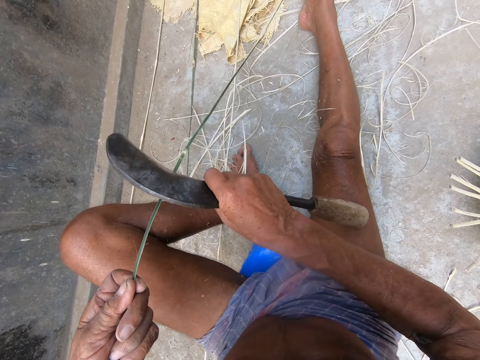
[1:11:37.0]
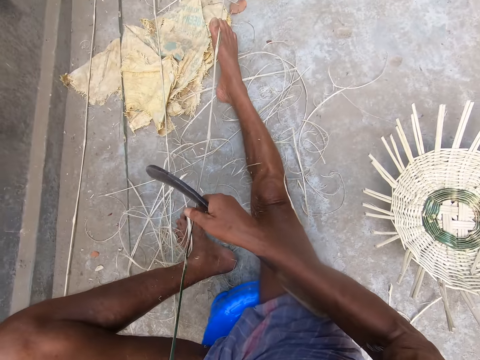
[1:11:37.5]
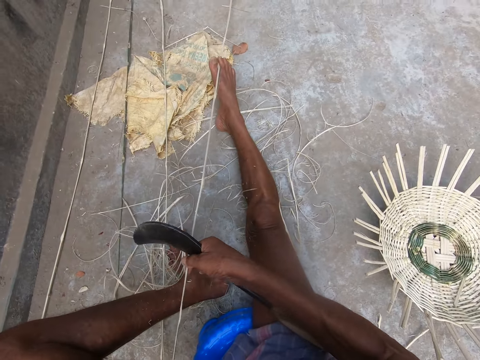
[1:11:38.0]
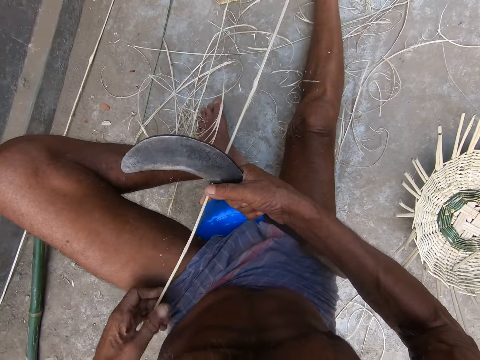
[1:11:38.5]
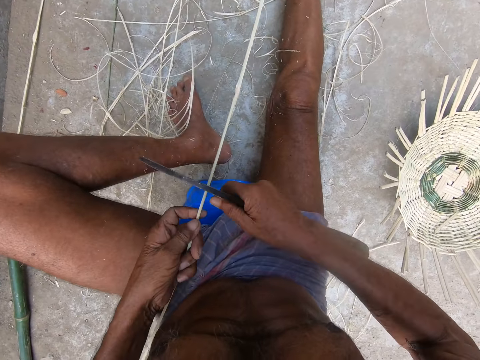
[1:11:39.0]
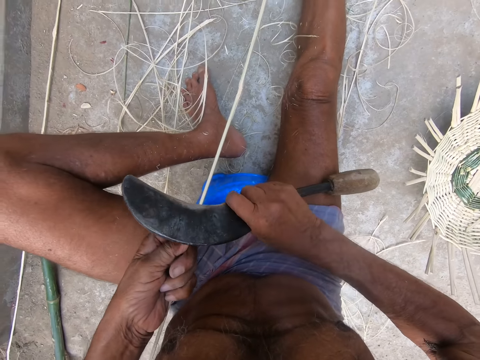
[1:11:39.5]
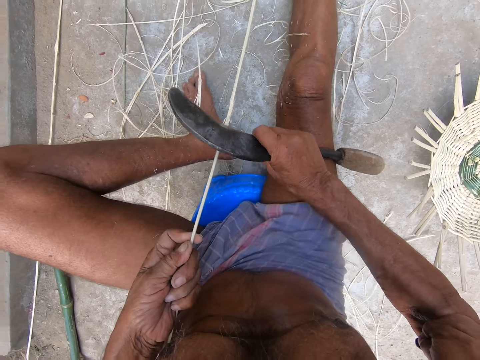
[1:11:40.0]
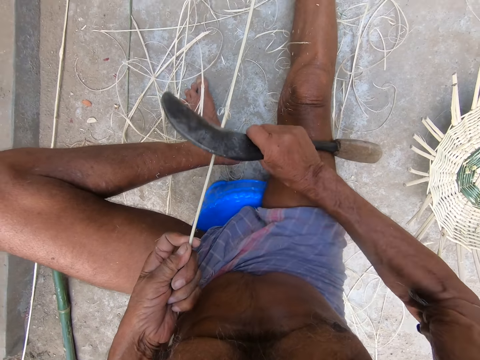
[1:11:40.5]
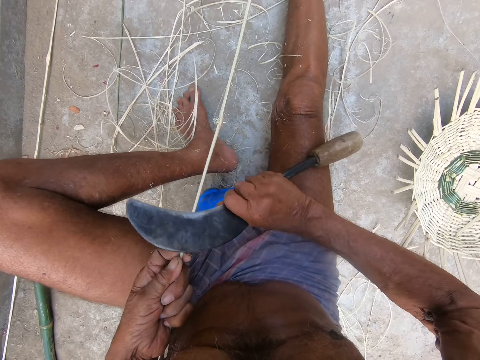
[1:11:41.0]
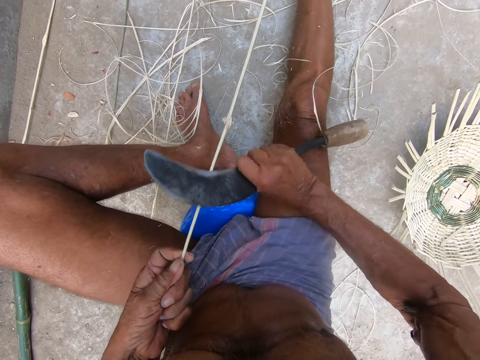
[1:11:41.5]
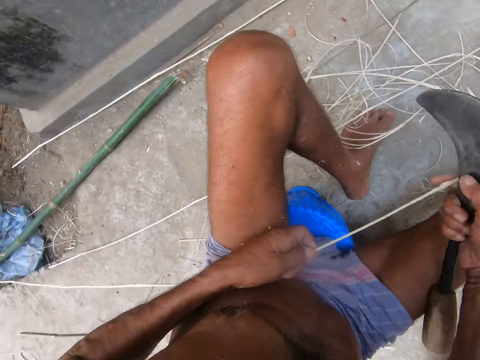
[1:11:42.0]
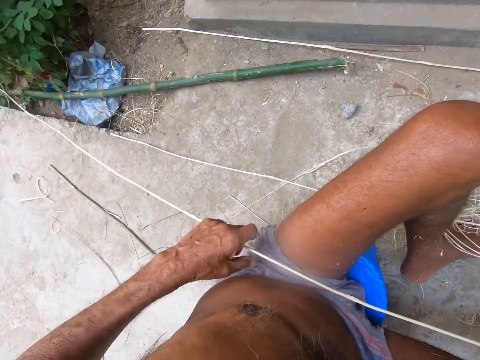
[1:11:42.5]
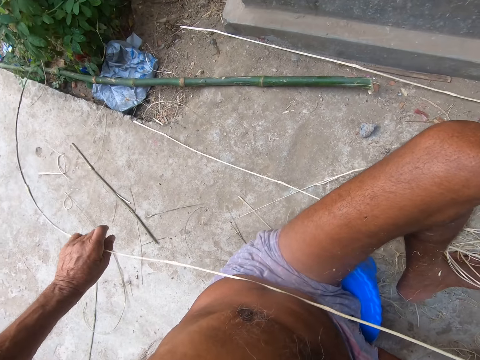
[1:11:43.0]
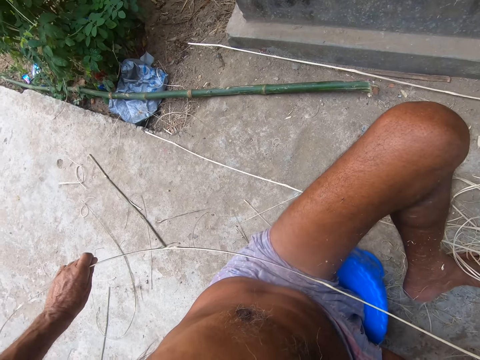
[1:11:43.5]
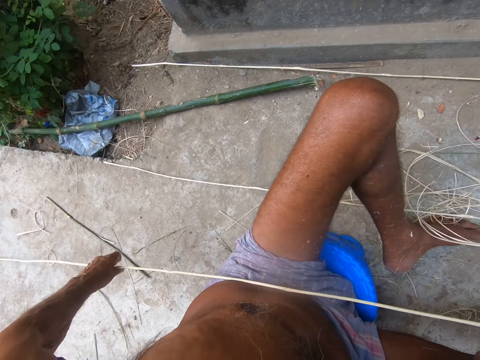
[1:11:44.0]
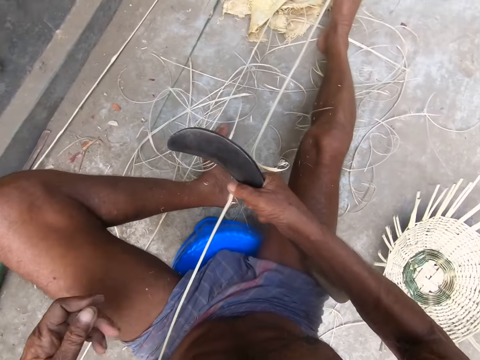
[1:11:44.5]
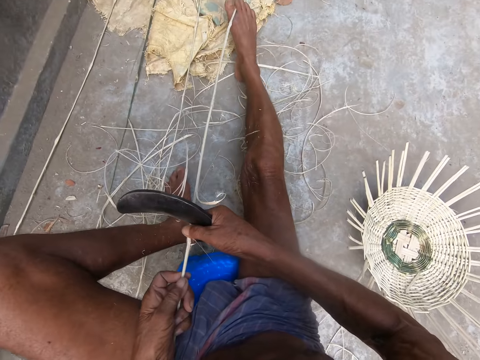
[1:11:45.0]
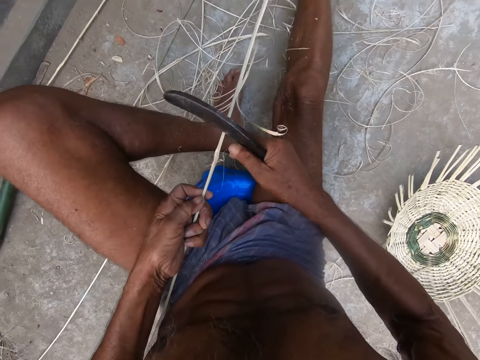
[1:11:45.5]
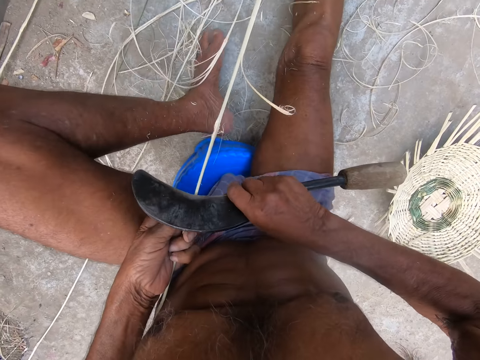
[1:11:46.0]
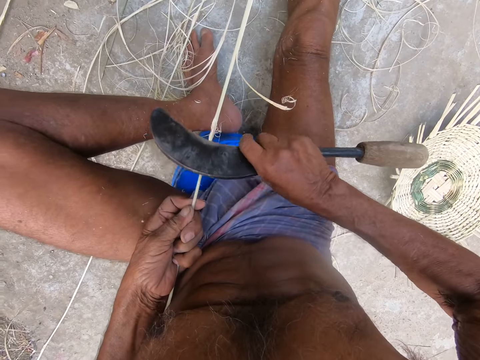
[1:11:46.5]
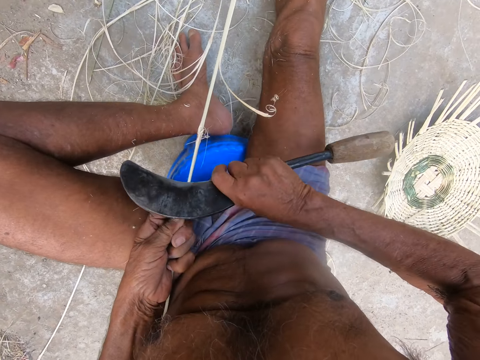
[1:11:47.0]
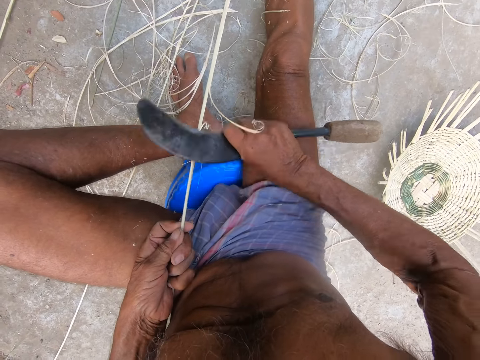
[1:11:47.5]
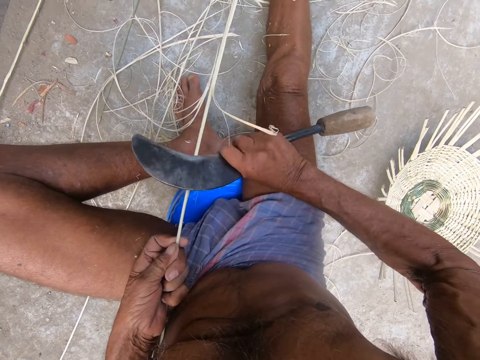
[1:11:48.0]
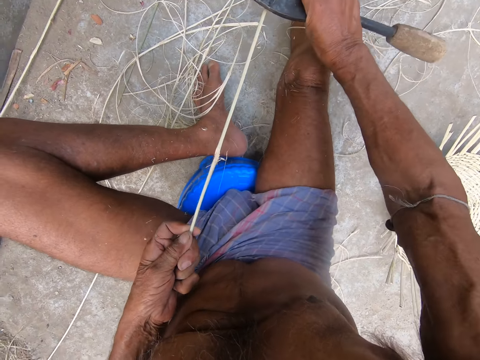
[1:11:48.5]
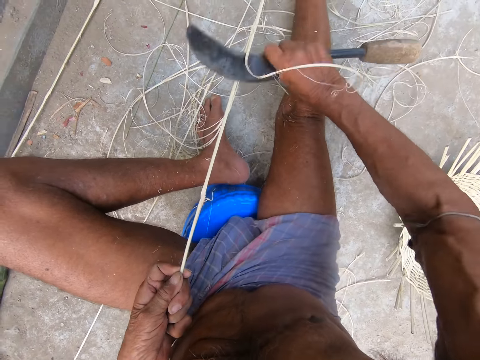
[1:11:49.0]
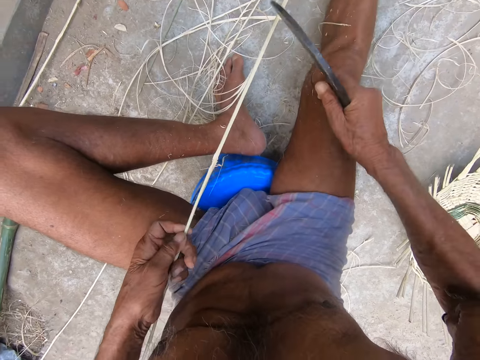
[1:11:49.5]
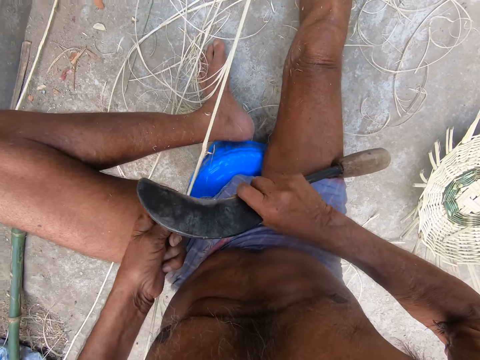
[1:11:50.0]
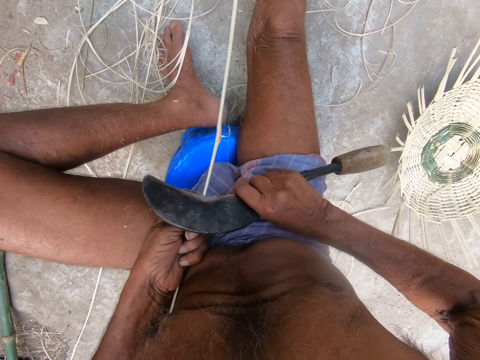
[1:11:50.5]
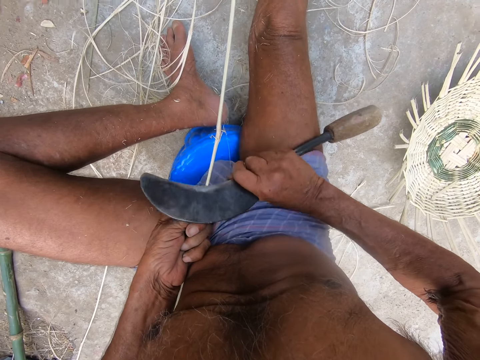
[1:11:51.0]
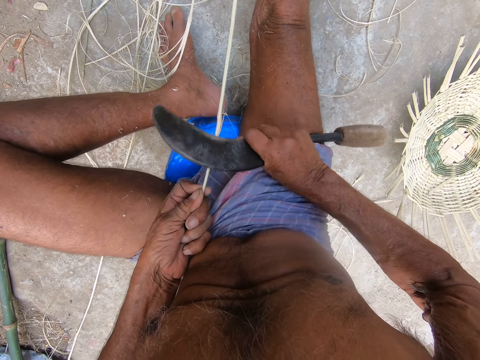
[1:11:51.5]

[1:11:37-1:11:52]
The camera wearer pulls the willow rod or bamboo stick with both hands. He scrapes the willow rod with the sickle in his right hand. He sharpens the bamboo stick. He pulls out the willow rod from a plant with his left hand. He holds the willow rod with his left hand. He scrapes the willow rod with the sickle in his right hand. He sharpens the bamboo stick.

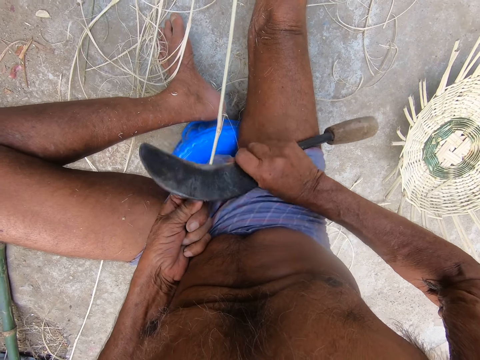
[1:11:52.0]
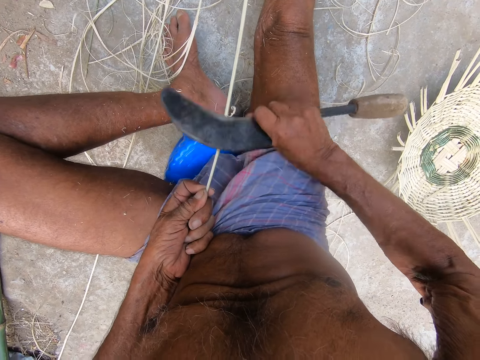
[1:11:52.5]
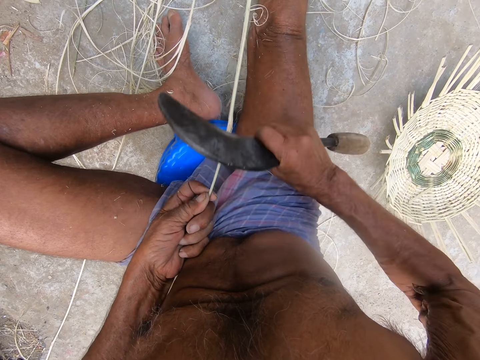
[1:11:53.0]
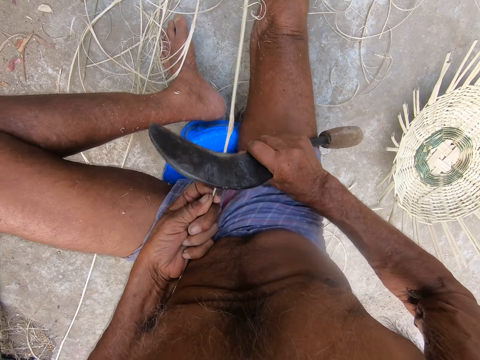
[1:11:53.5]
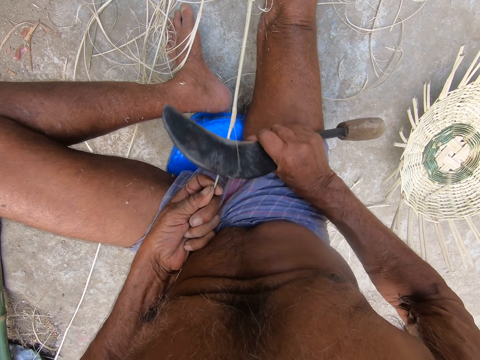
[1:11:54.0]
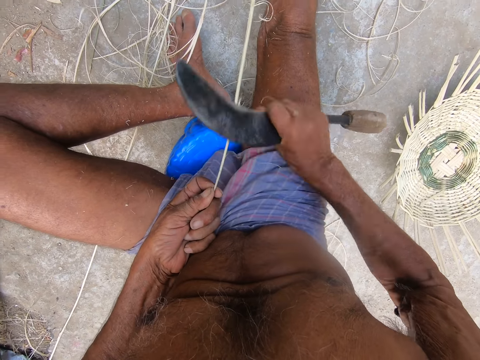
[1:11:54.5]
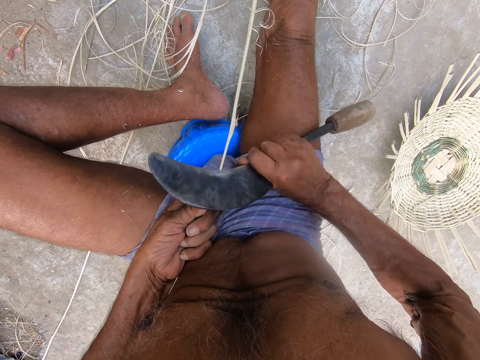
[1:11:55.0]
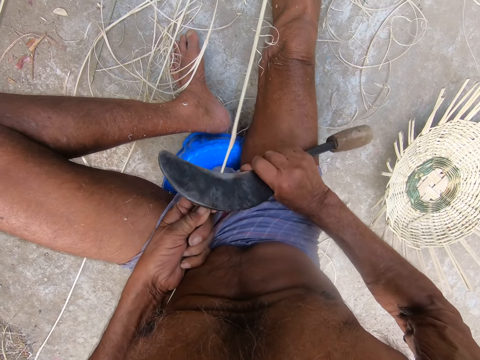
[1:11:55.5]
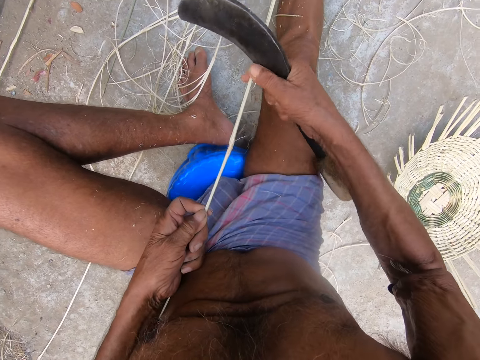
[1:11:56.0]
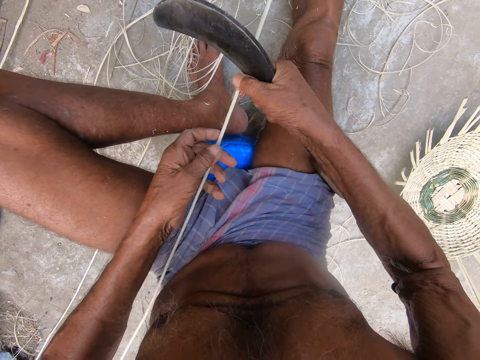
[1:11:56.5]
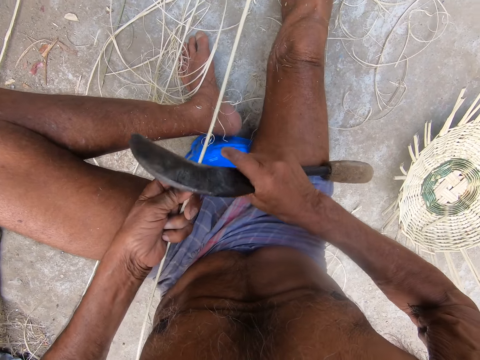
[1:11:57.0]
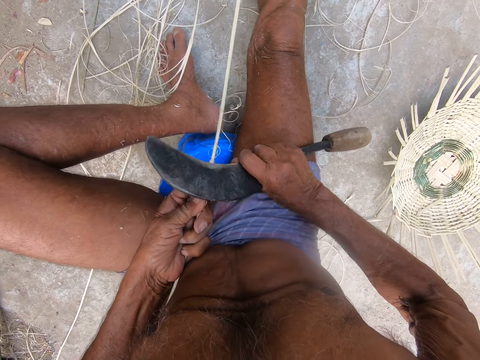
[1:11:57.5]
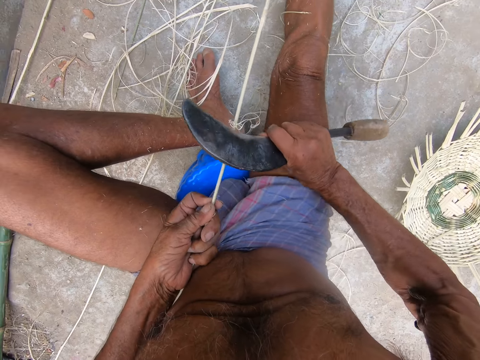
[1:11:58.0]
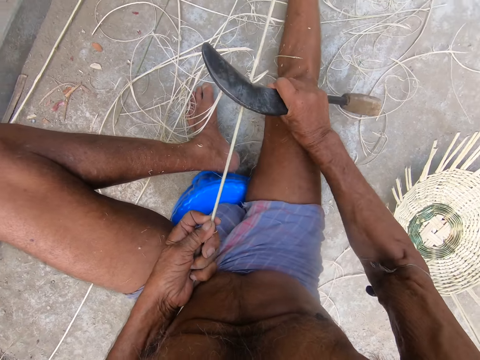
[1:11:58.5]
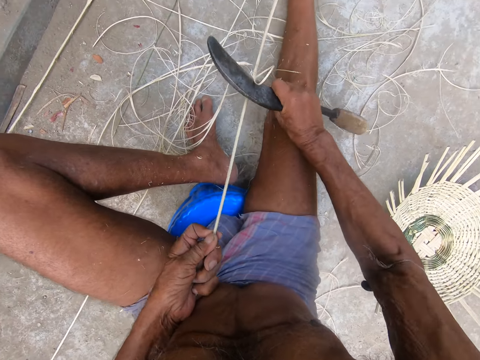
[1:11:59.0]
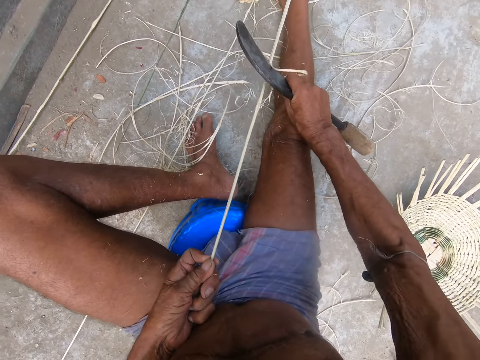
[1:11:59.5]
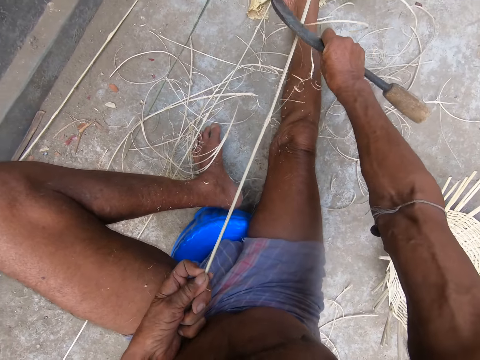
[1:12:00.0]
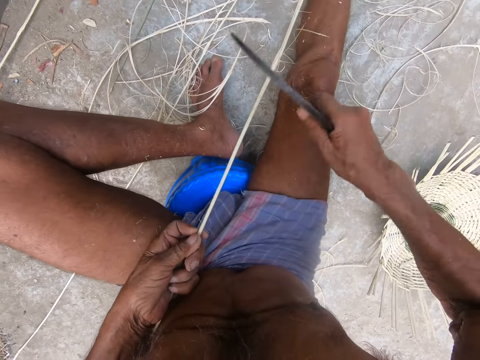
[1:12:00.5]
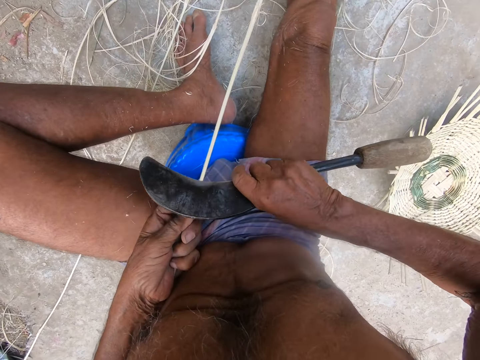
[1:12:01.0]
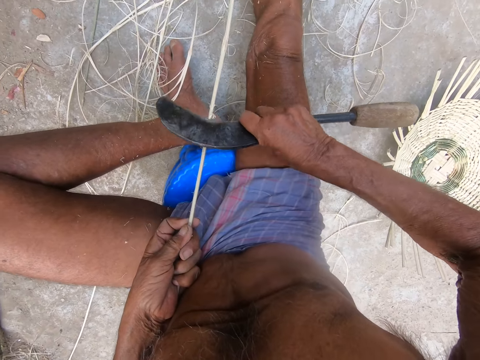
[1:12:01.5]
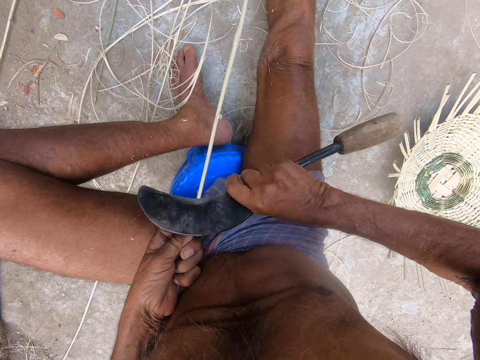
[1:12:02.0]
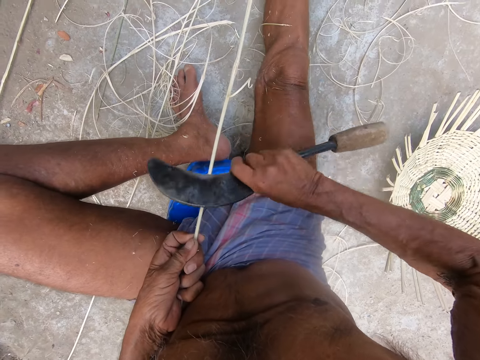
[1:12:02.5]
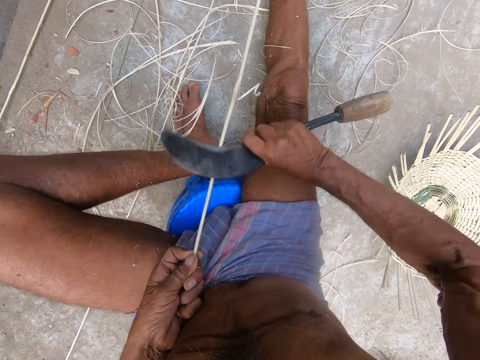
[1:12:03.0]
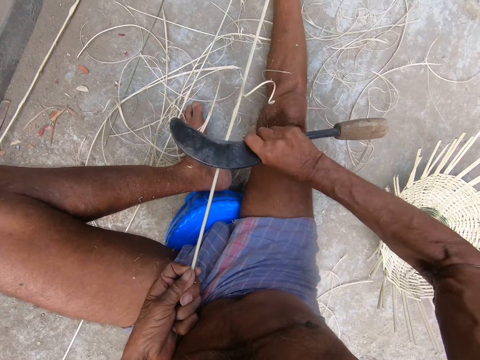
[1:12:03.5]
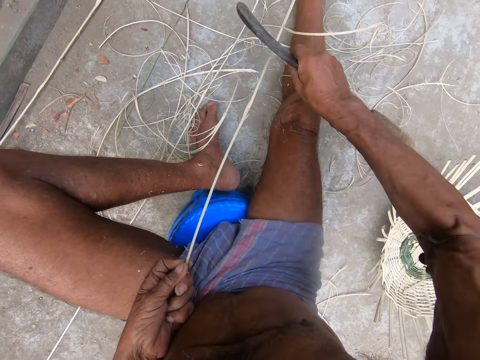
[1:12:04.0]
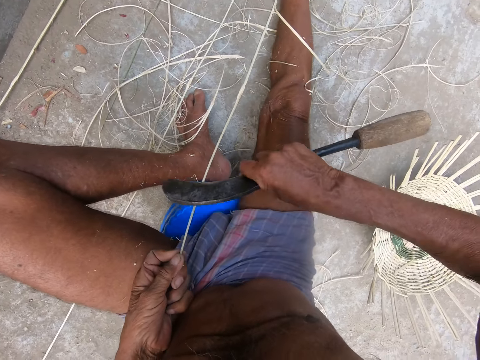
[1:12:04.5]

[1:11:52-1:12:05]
The camera wearer pulls the willow rod or bamboo stick with both hands. He scrapes the willow rod with the sickle in his right hand. He sharpens the bamboo stick.
